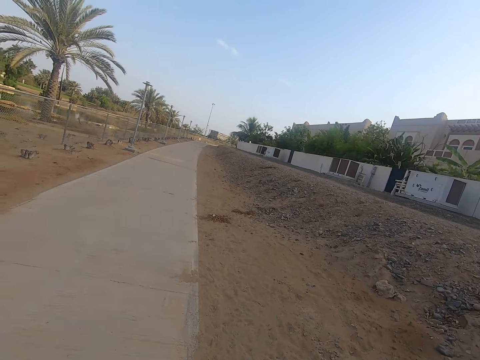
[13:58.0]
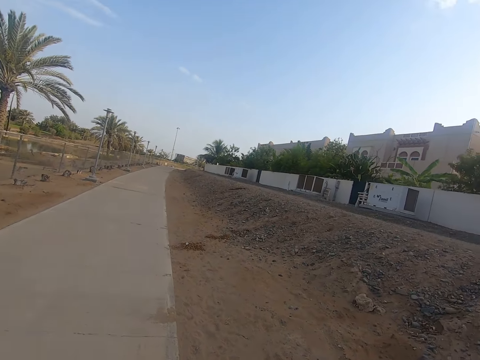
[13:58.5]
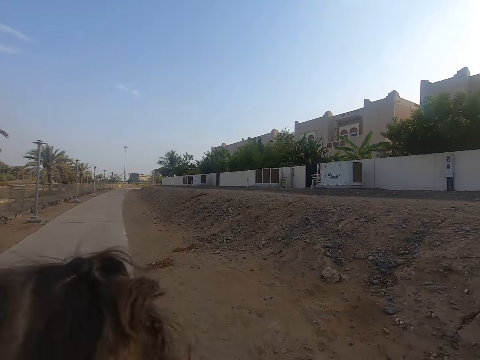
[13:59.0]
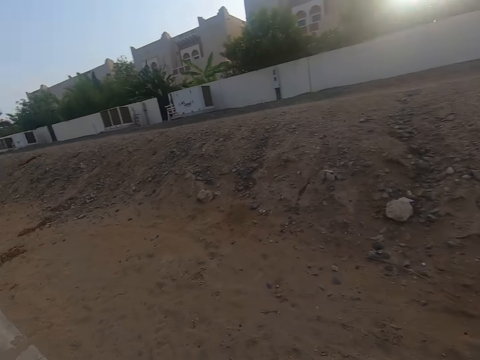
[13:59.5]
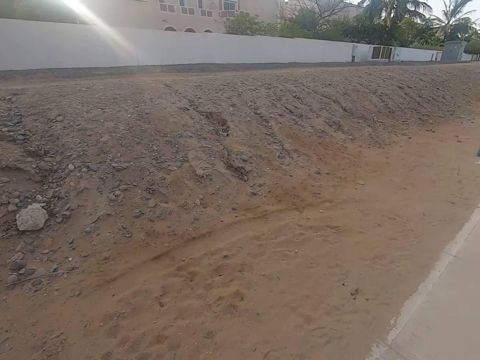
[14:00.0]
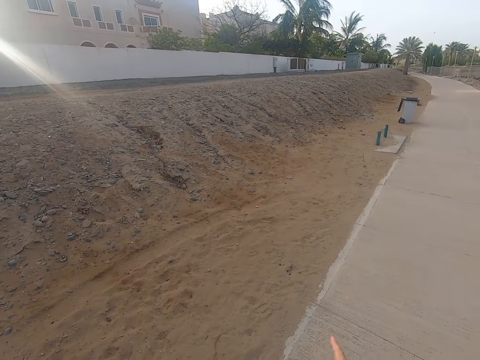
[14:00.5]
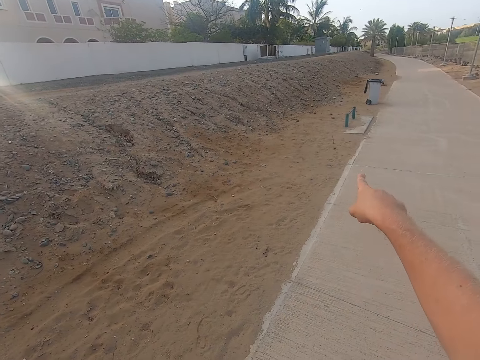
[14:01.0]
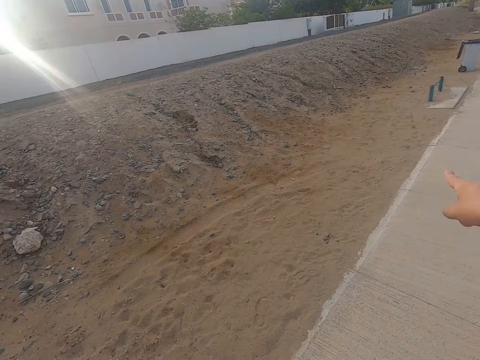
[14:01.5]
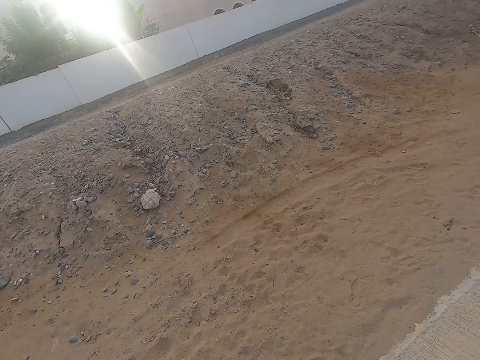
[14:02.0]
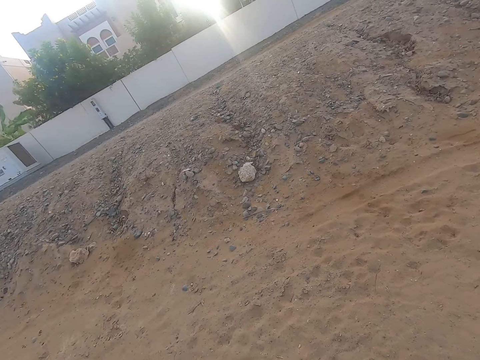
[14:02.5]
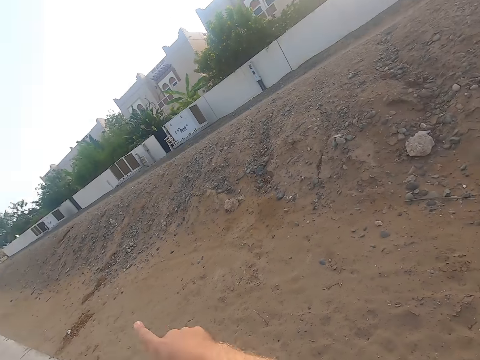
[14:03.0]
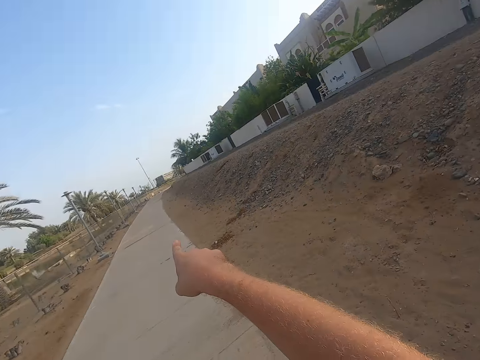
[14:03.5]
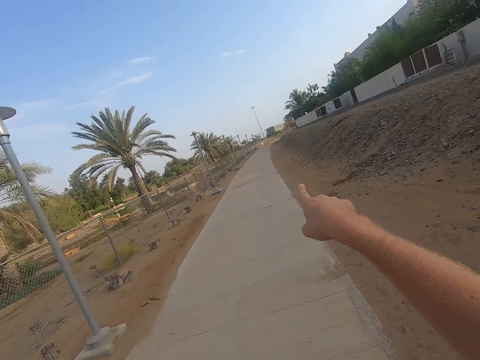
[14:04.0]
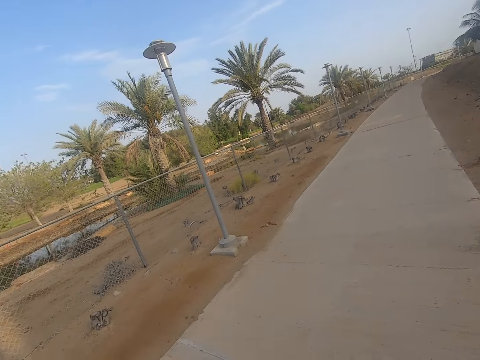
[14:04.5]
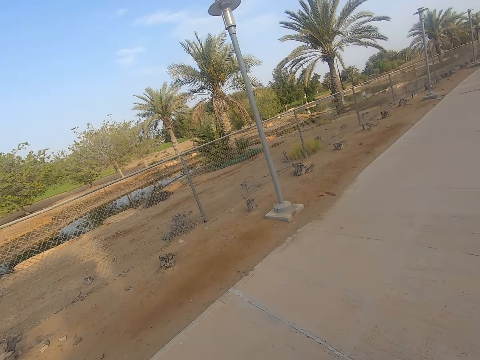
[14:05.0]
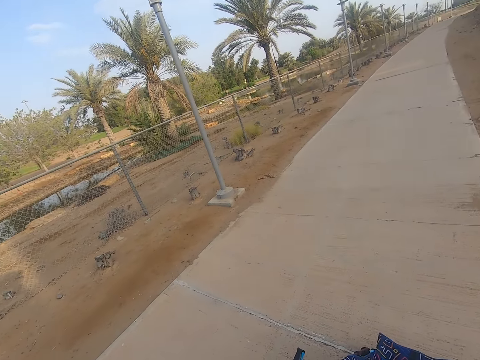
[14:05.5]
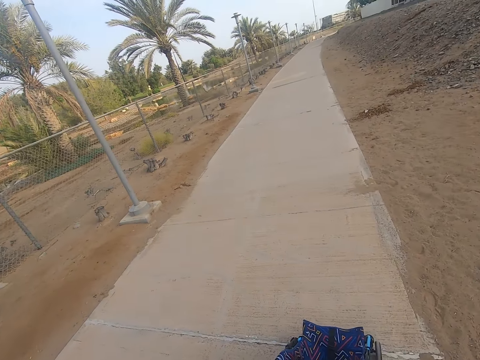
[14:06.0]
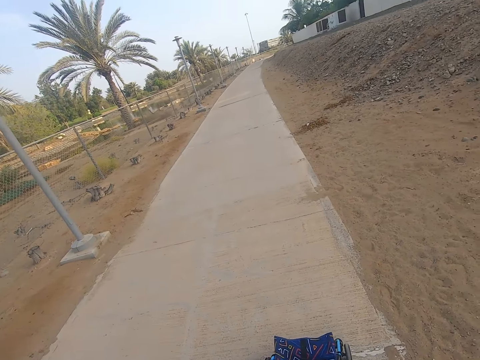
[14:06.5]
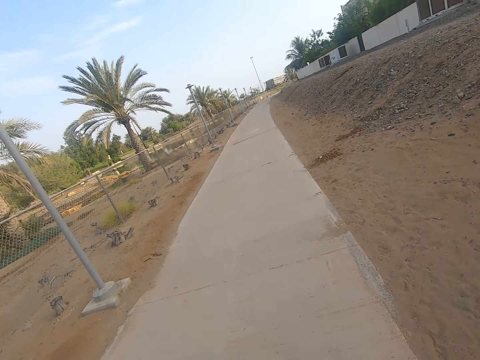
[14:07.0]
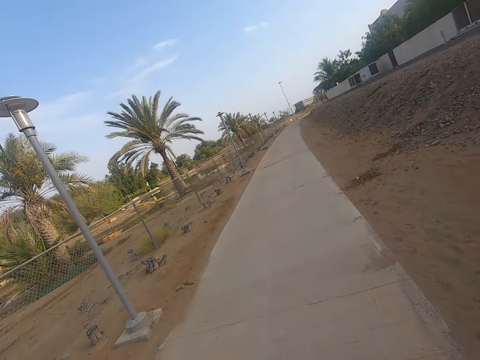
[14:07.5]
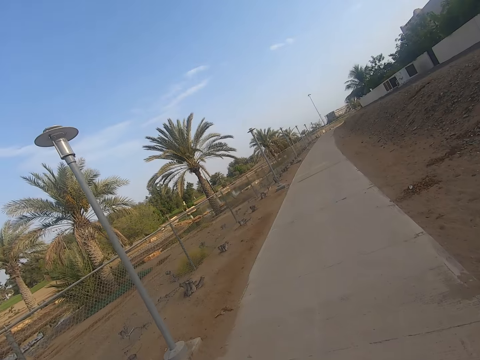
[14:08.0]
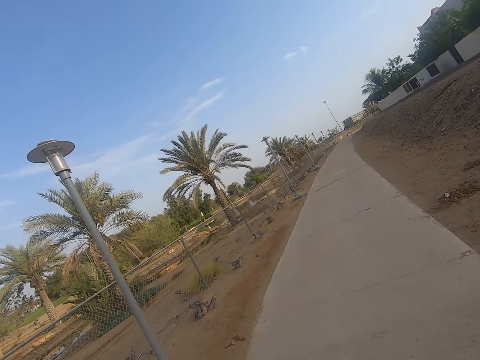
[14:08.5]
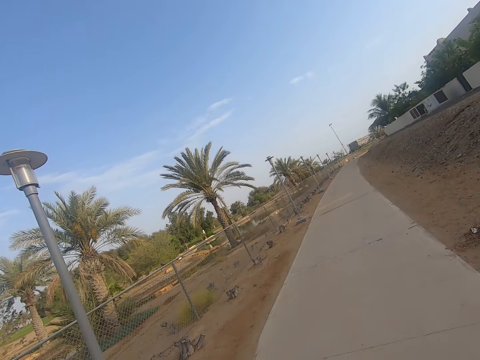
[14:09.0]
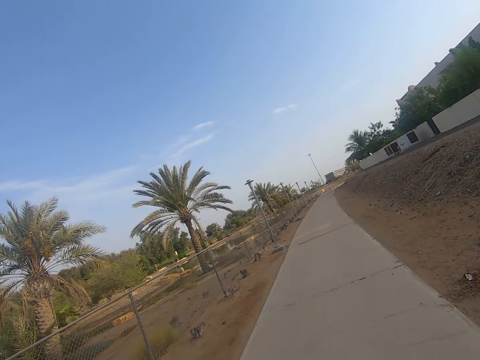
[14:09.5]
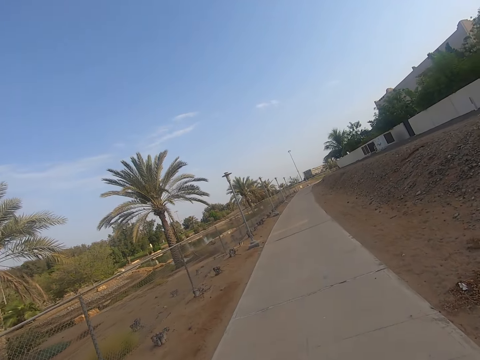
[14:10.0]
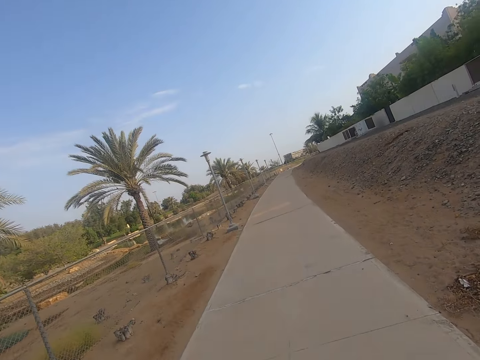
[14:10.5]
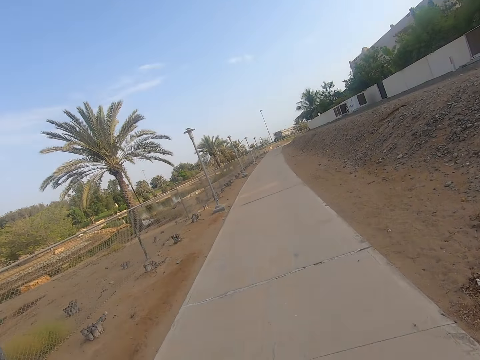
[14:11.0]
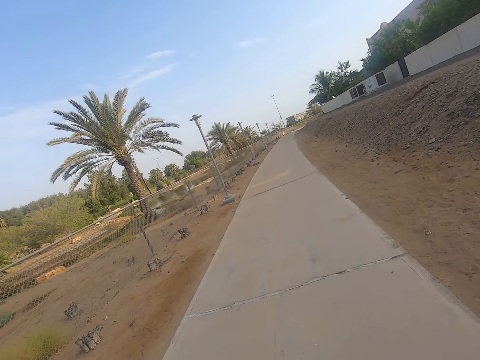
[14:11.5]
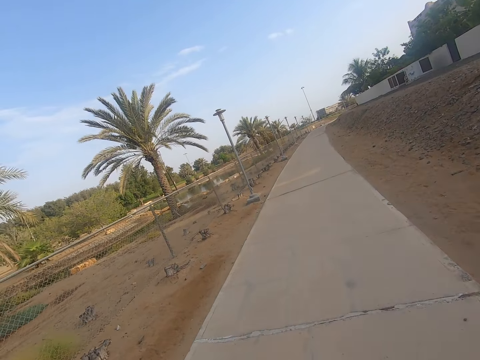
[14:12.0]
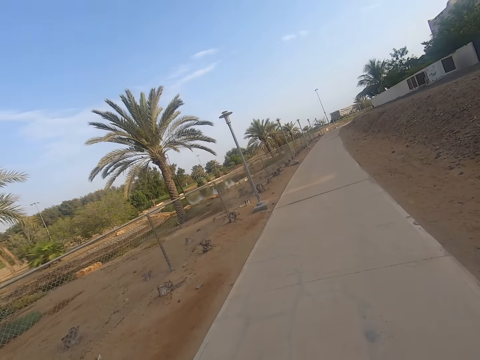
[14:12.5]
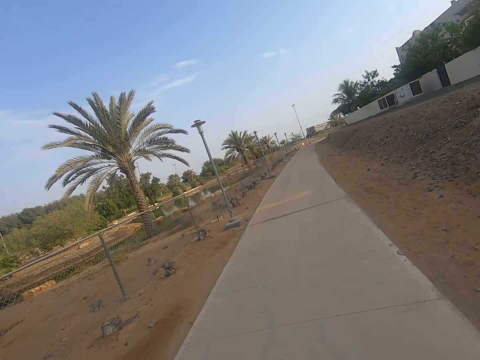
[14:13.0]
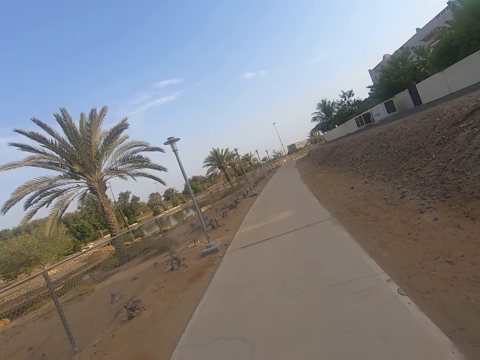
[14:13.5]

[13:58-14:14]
The camera wearer points at the sidewalk. They walk in the sidewalk. They point at the sidewalk. They look around. They walk in the sidewalk.

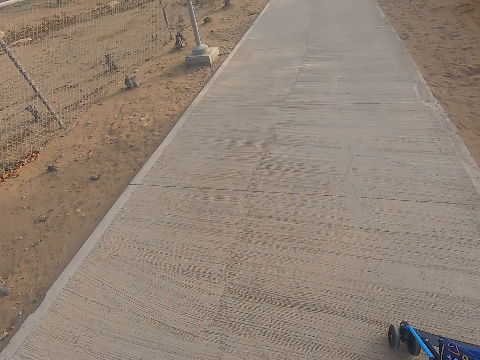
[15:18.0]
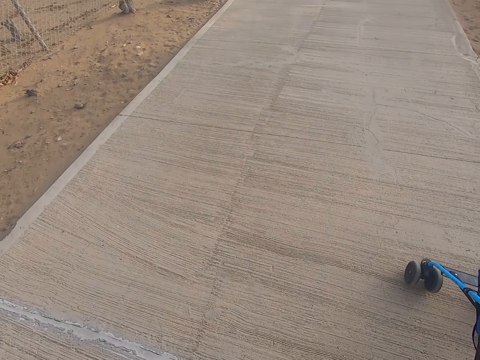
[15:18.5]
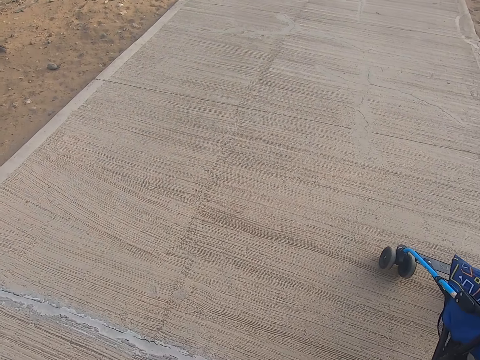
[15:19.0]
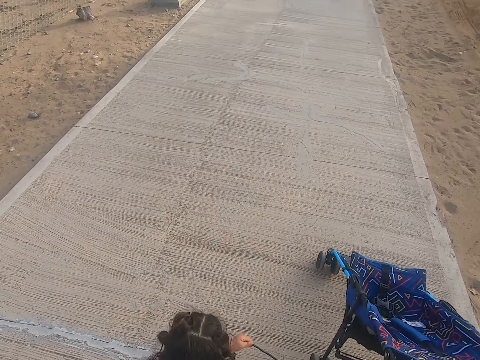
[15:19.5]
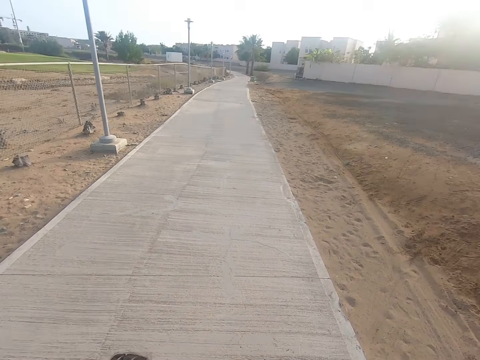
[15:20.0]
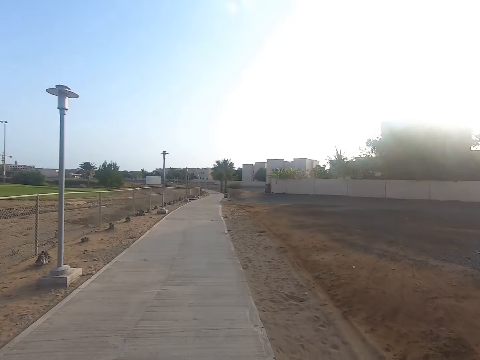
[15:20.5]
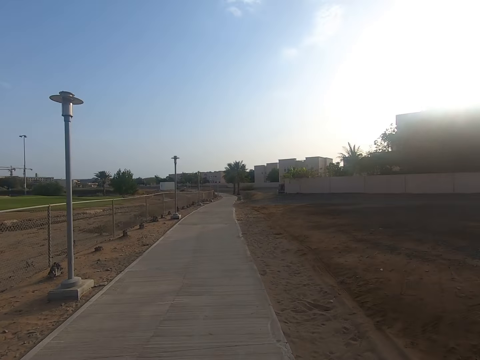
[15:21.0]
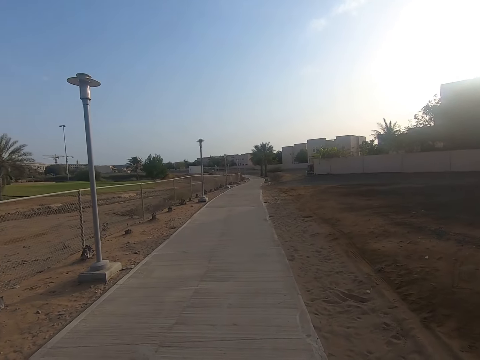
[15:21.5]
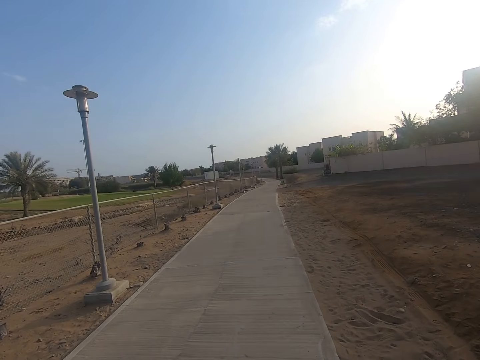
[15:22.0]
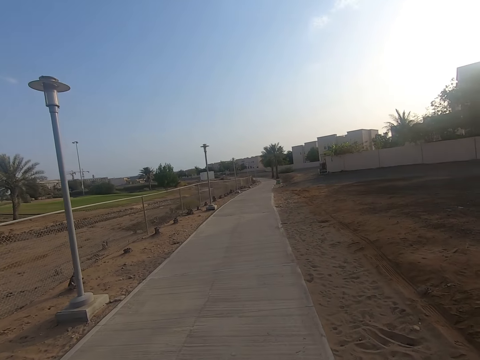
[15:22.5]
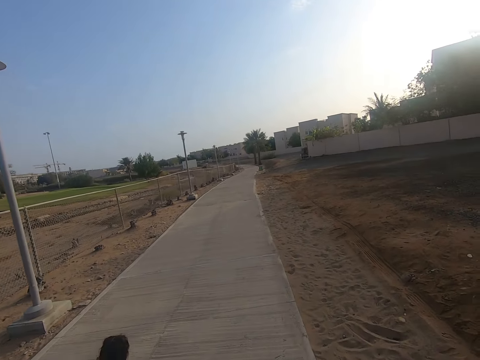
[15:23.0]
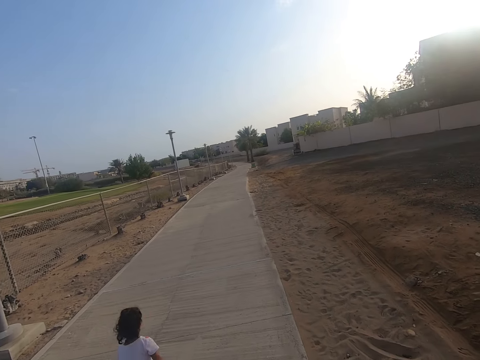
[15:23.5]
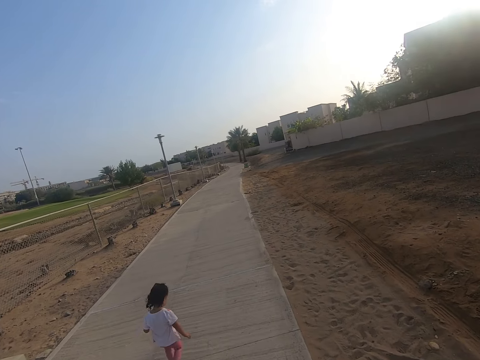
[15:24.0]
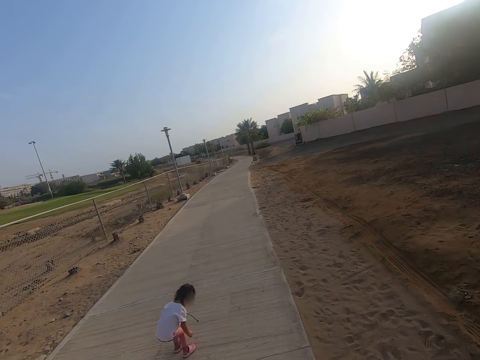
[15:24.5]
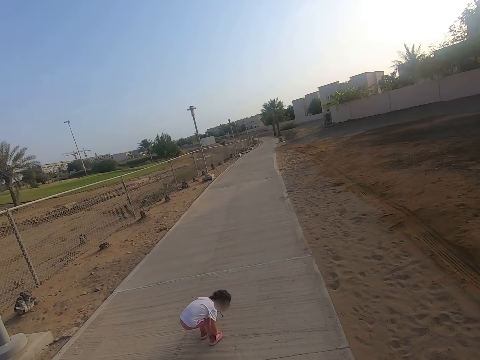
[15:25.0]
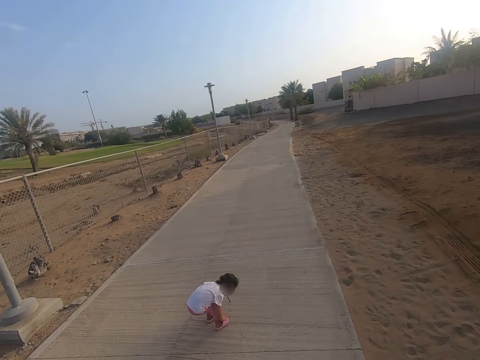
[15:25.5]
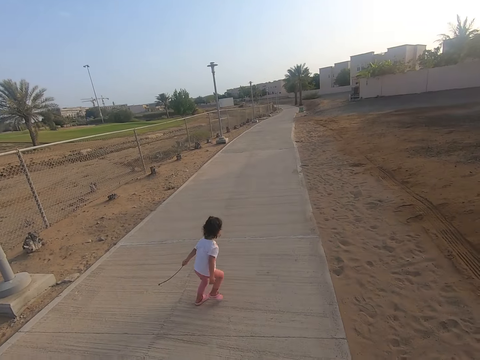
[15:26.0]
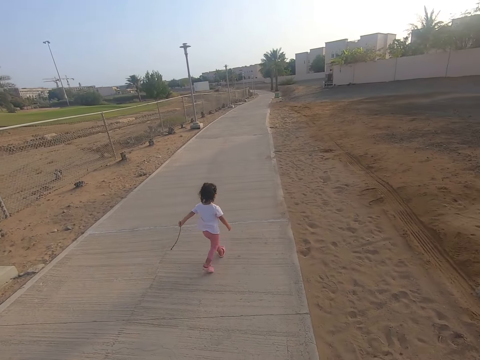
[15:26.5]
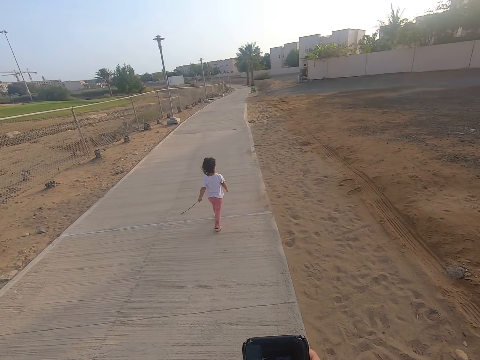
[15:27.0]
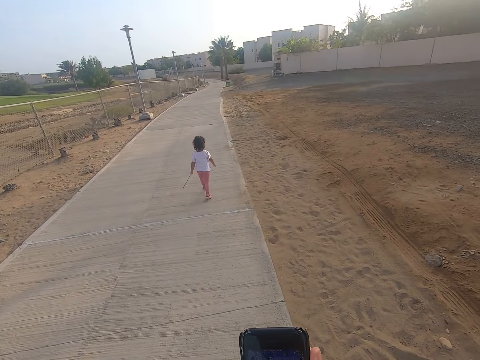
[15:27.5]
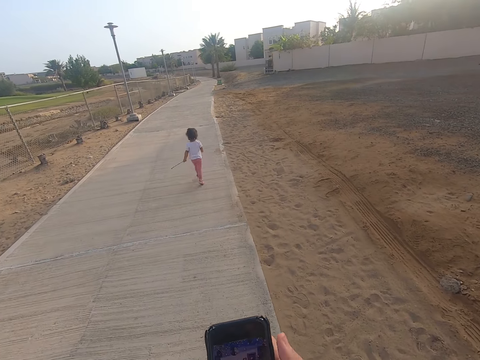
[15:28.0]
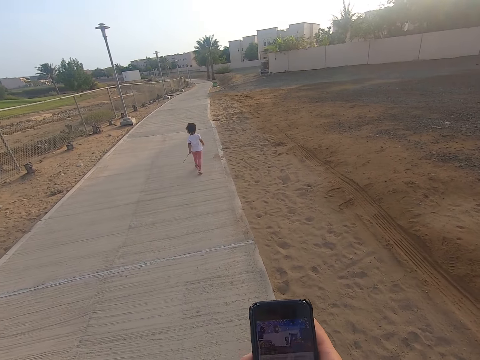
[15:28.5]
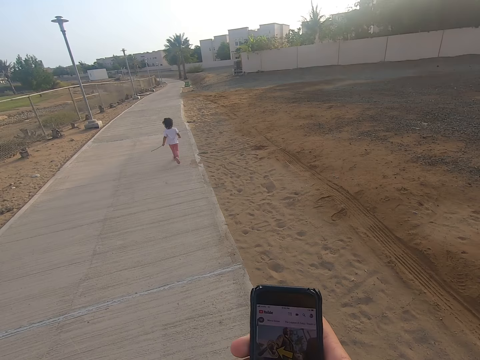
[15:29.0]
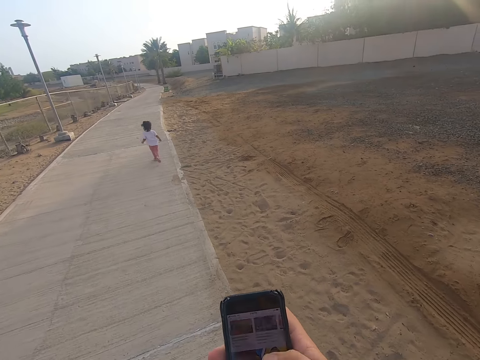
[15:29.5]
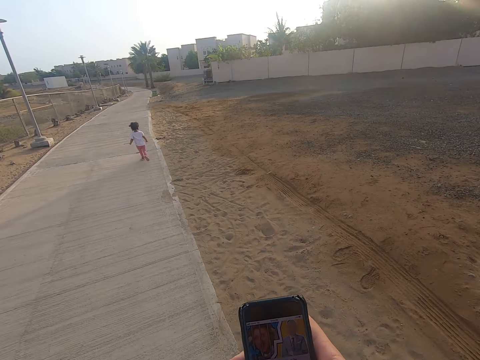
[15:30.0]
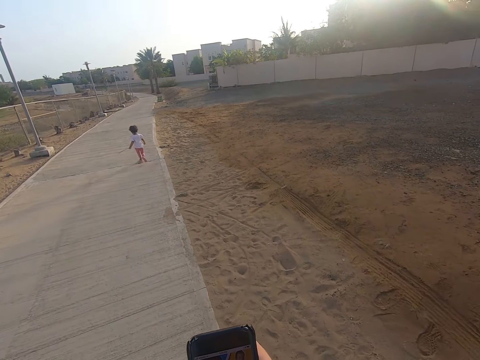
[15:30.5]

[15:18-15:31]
A child runs in the sidewalk. The child touches shoes. The child runs in the sidewalk. The camera wearer scrolls the phone.
